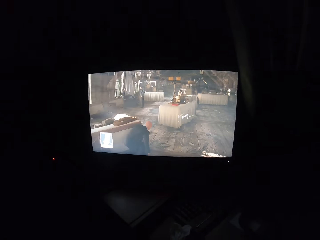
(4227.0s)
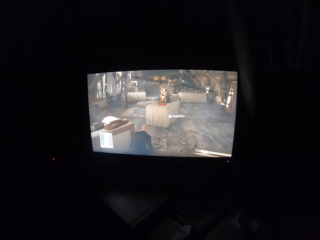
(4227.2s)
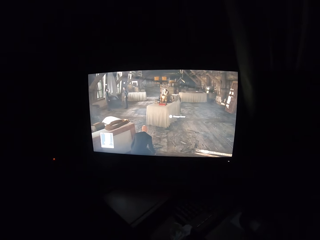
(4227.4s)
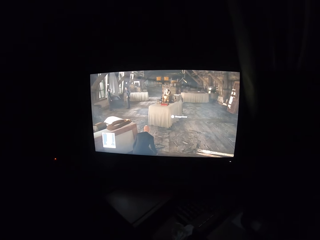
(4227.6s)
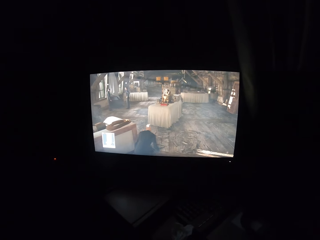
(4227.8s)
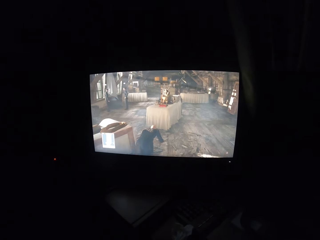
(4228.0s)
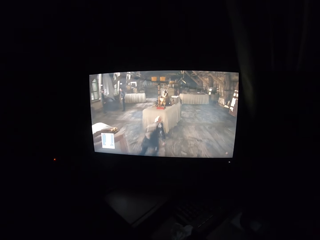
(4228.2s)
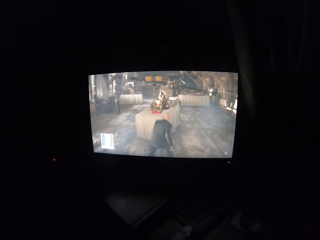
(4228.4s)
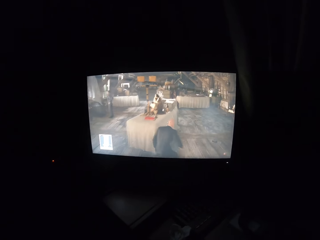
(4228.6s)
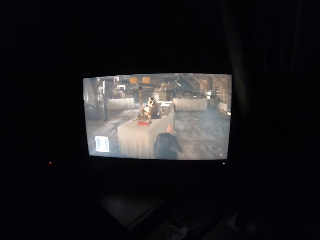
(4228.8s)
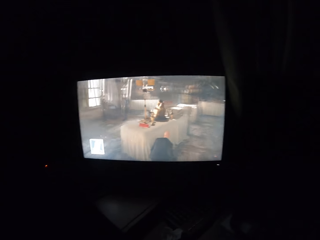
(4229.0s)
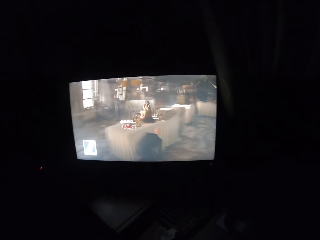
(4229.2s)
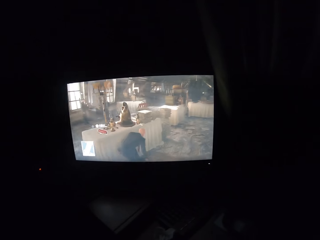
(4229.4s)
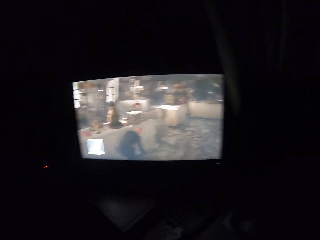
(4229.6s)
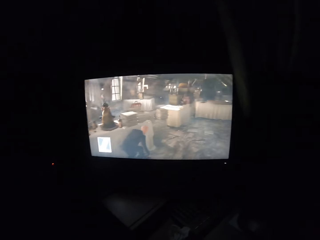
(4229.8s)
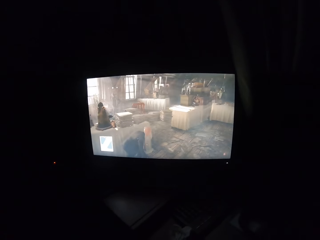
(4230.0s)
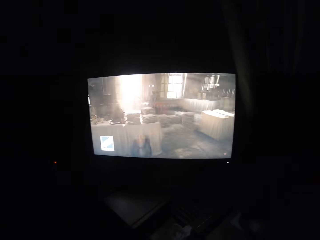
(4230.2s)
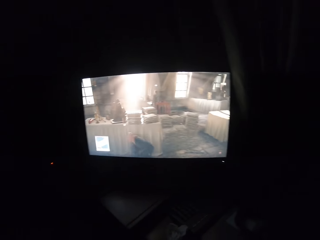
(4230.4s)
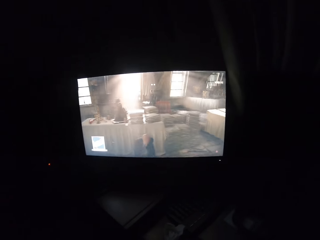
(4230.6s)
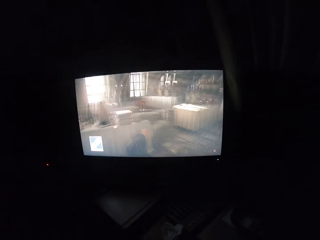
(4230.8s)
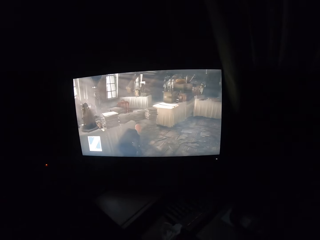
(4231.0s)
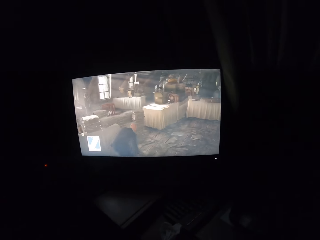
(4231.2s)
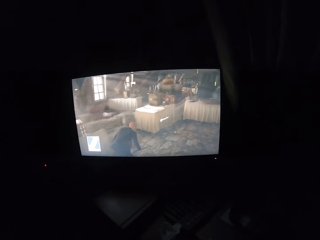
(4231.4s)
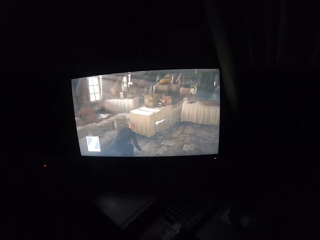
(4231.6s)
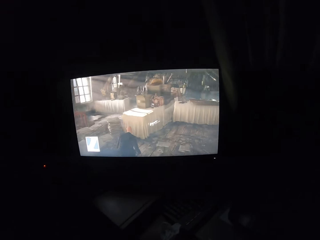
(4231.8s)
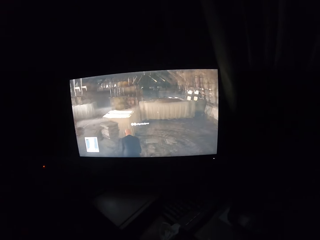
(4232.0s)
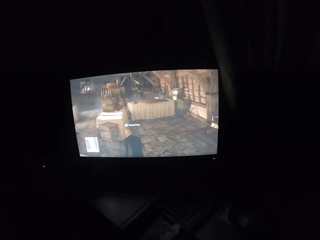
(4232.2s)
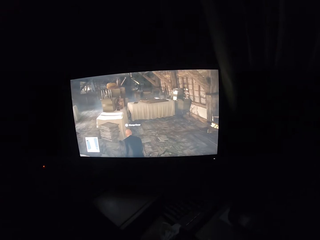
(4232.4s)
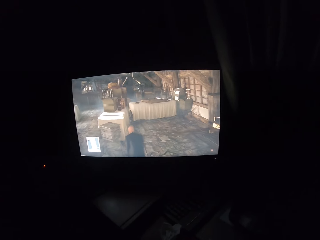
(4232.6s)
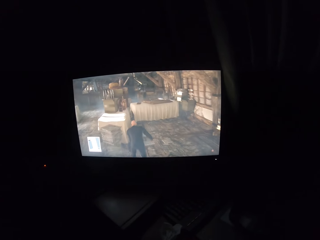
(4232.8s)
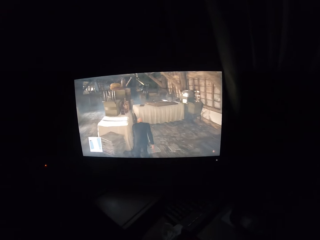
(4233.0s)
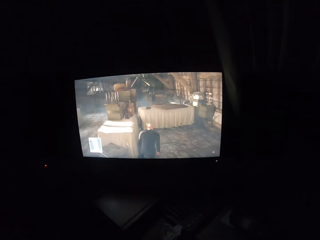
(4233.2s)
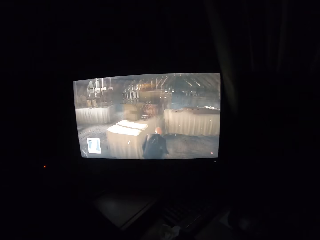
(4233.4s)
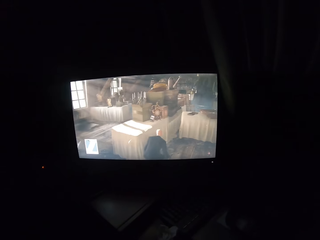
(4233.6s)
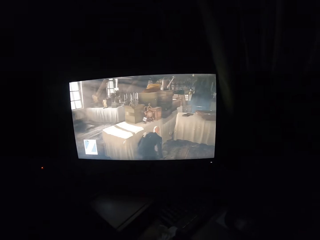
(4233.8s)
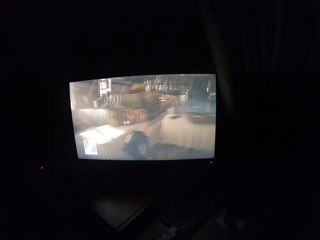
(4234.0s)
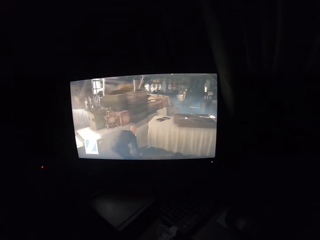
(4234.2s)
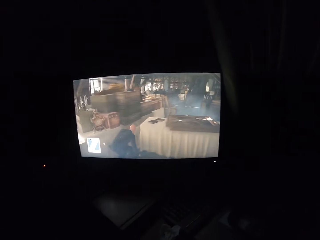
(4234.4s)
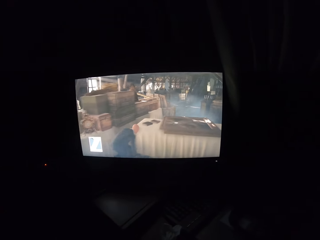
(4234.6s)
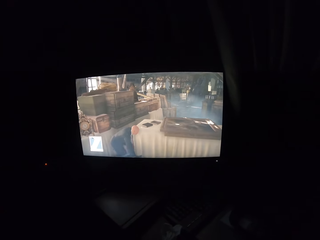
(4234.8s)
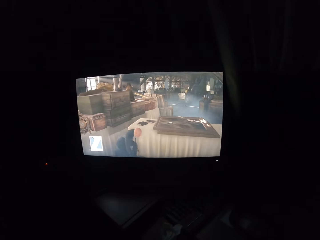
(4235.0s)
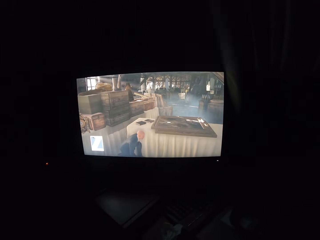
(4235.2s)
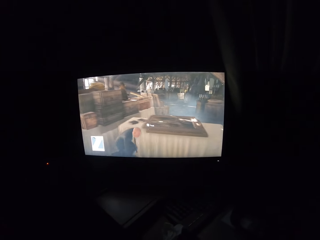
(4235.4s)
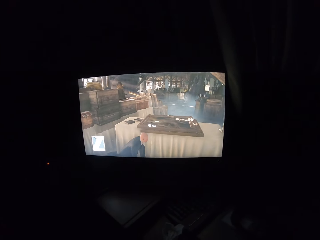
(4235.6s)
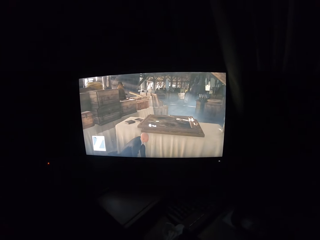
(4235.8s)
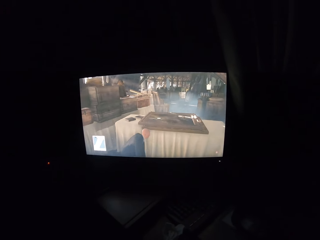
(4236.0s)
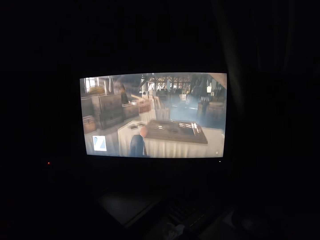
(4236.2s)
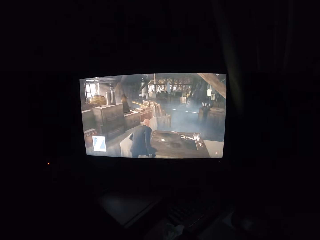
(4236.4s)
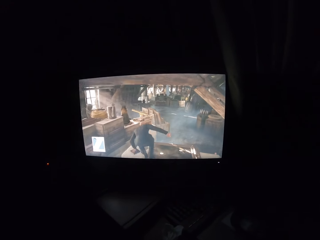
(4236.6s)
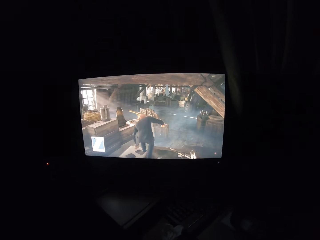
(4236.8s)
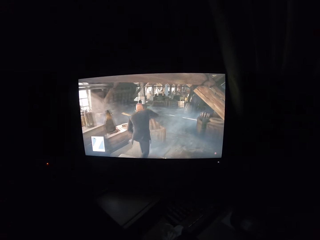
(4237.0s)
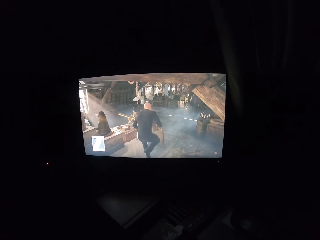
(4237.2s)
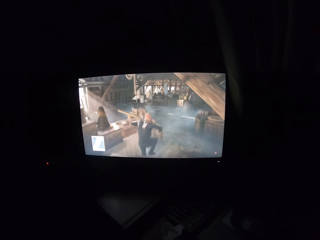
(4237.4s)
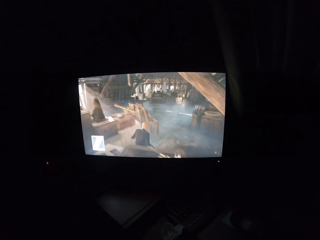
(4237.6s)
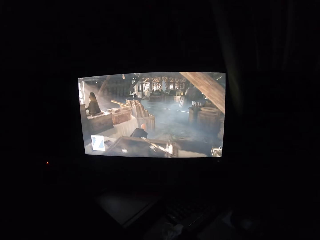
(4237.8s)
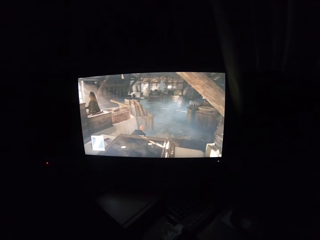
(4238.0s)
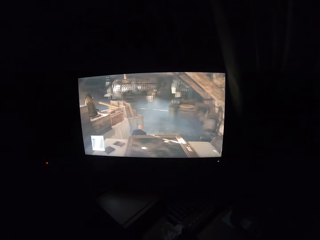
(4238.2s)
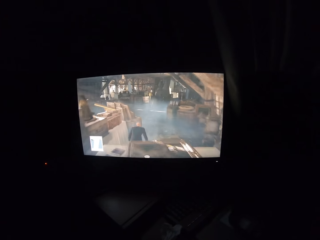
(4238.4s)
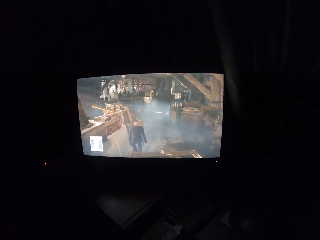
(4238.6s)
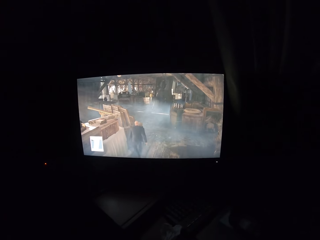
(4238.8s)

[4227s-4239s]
The camera wearer turns to the side and plays a video game on a screen.

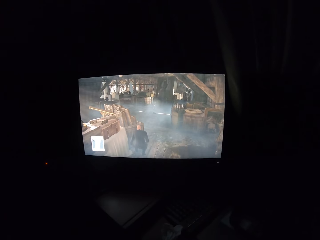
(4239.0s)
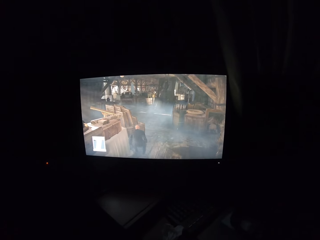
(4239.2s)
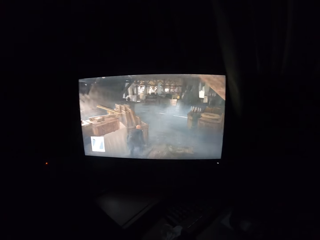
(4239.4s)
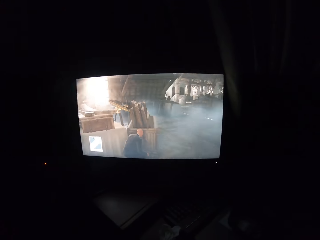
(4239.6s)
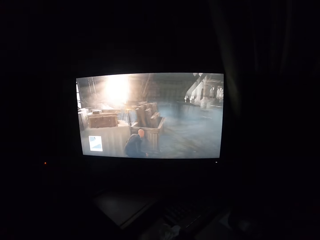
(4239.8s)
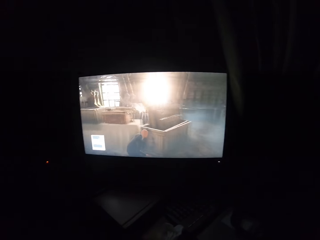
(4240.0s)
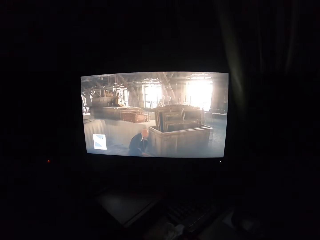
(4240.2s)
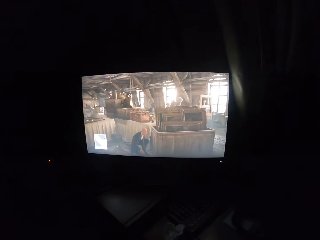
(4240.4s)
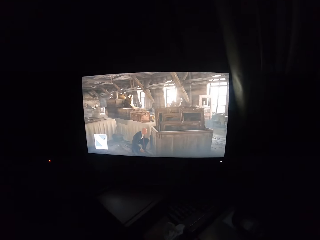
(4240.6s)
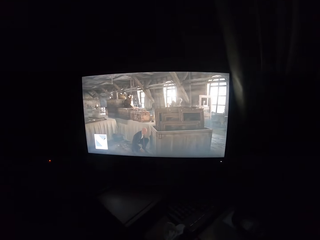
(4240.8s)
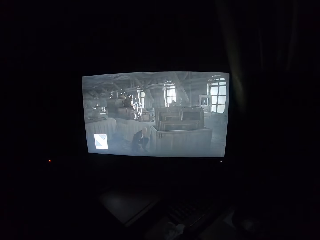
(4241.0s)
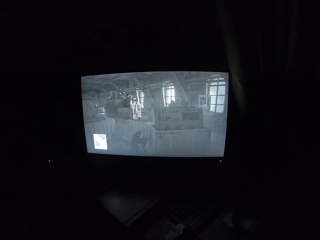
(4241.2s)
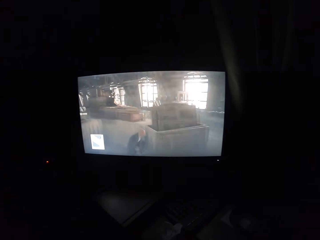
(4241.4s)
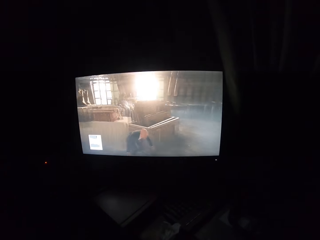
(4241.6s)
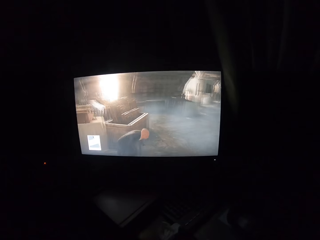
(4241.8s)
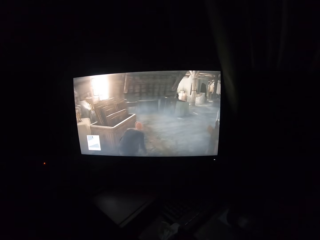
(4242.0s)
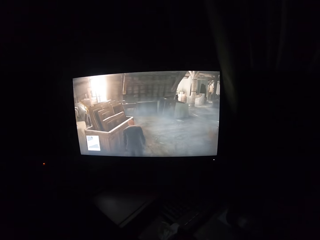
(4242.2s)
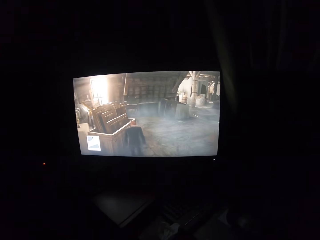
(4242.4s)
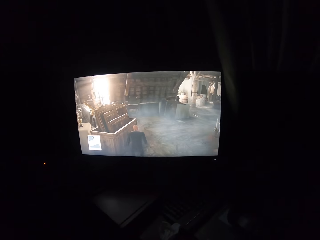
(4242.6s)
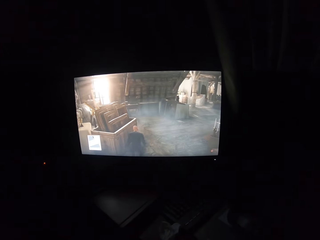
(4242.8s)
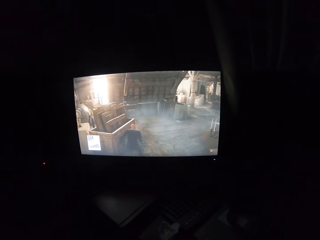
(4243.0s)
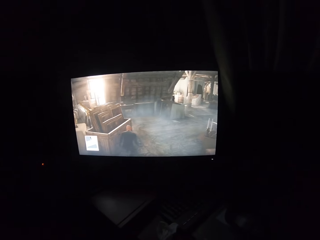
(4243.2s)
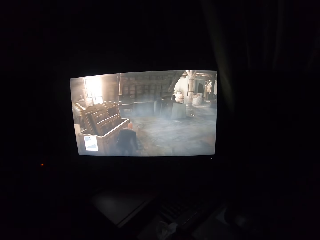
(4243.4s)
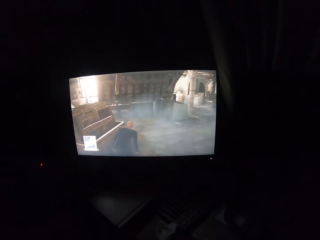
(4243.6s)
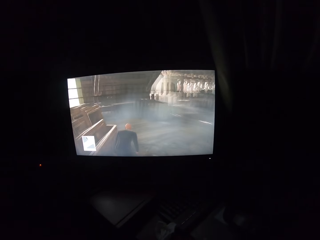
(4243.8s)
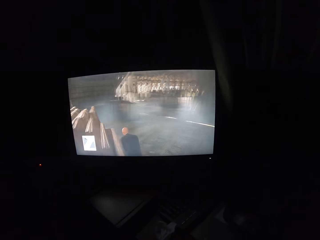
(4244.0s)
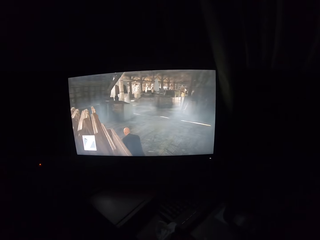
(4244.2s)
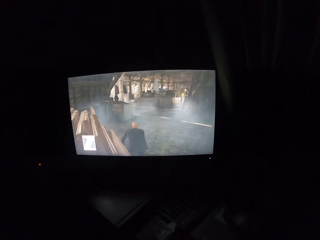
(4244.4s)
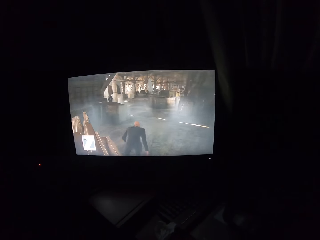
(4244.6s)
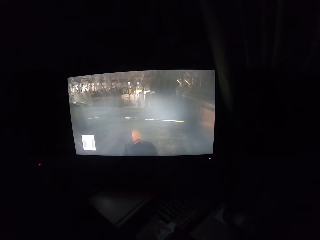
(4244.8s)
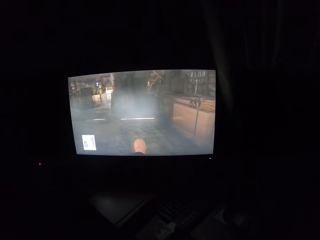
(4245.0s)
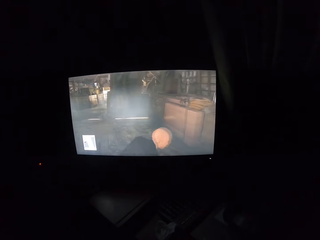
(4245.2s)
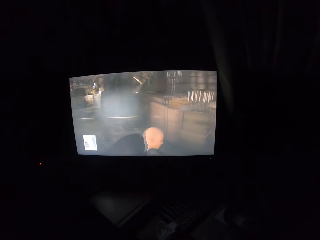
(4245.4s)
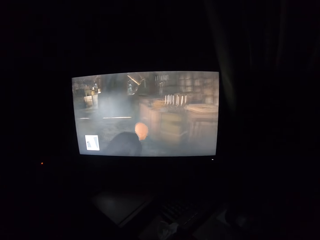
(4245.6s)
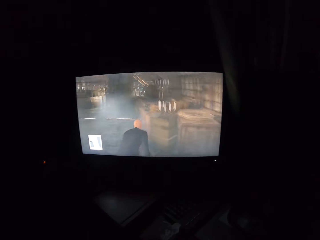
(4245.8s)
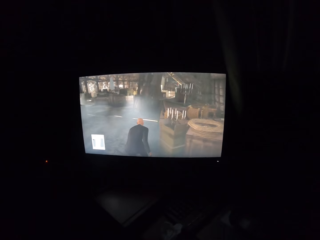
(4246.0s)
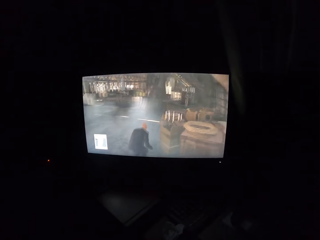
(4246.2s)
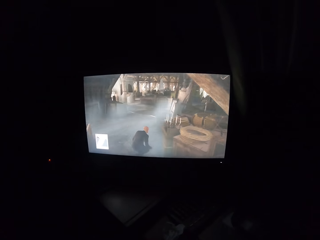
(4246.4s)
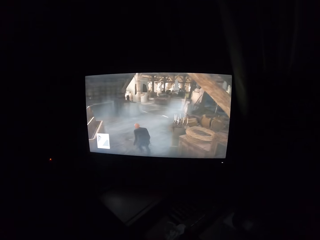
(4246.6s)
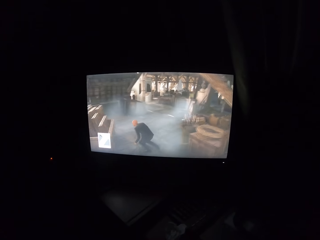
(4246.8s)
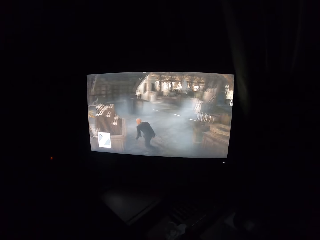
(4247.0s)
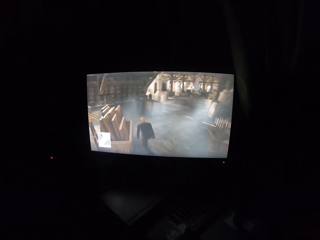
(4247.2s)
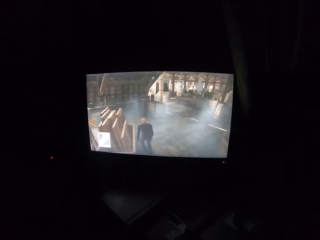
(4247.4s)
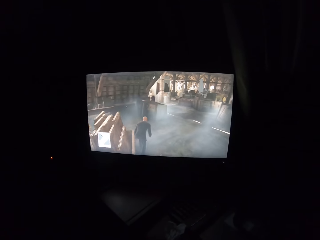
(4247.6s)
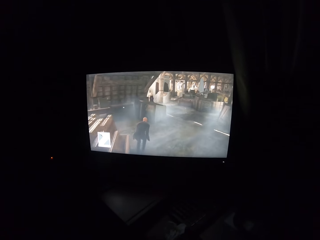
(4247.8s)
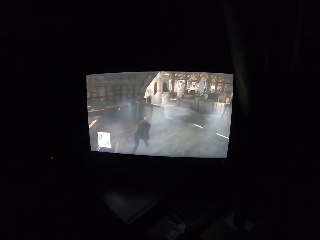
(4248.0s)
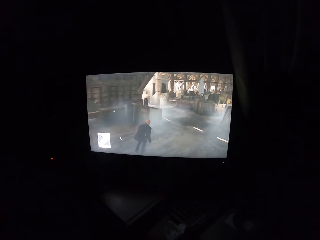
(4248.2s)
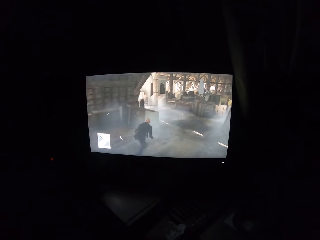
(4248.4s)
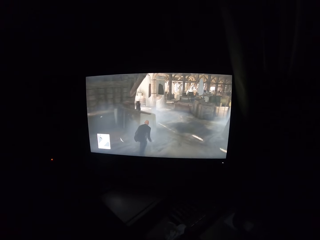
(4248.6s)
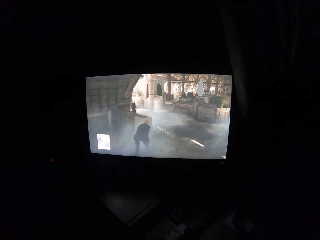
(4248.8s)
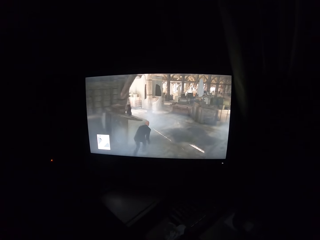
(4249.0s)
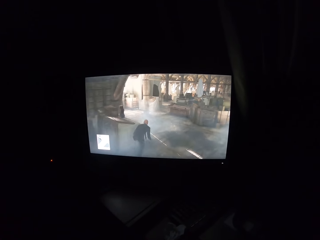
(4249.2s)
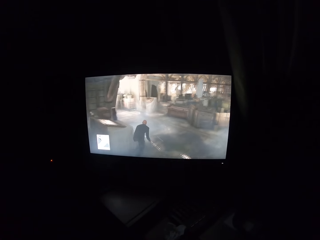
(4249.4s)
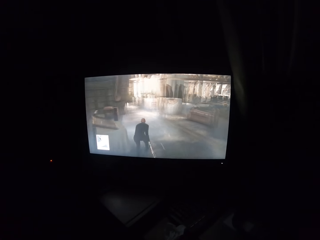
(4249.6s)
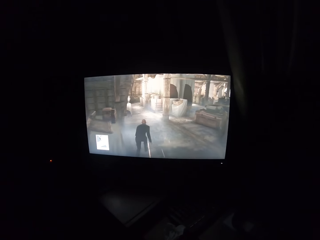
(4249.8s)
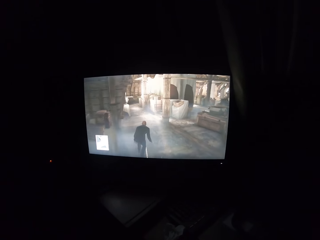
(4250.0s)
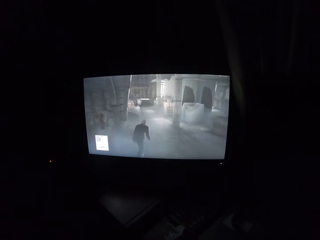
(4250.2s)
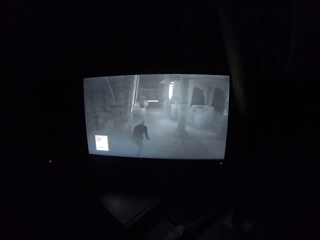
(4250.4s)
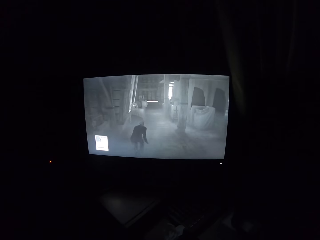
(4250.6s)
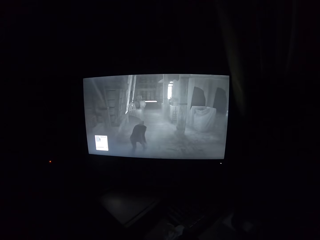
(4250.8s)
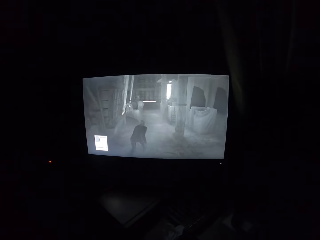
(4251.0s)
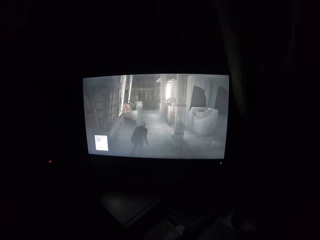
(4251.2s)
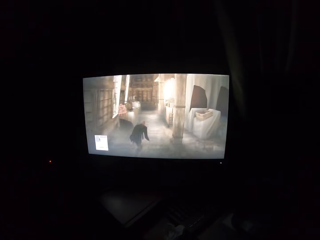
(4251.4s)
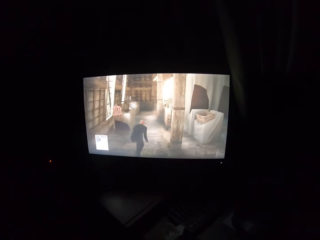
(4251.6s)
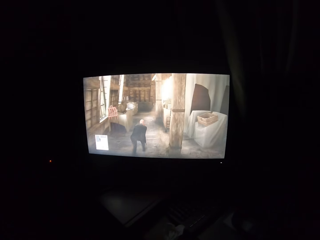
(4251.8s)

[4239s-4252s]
The camera wearer turns to the side and plays a video game on a screen.
